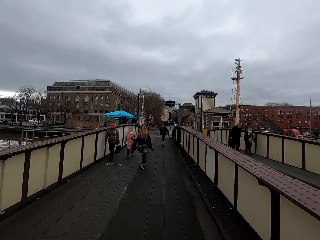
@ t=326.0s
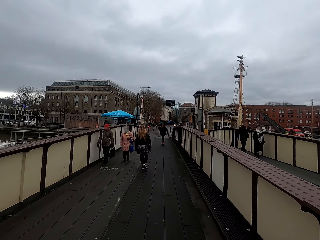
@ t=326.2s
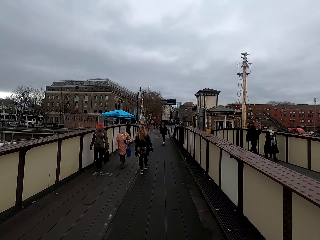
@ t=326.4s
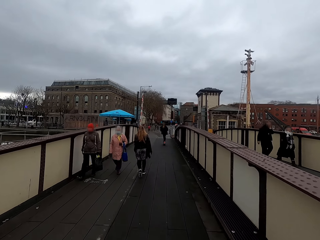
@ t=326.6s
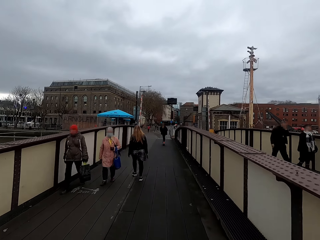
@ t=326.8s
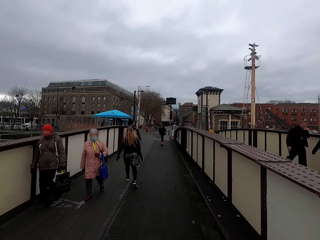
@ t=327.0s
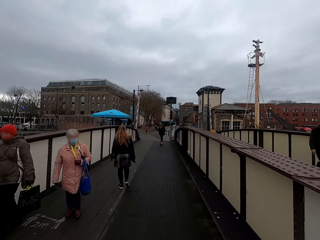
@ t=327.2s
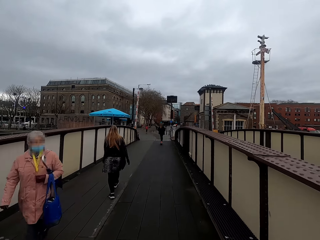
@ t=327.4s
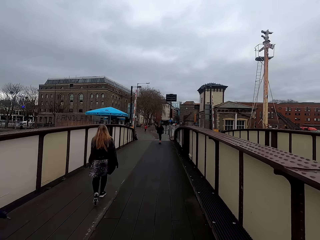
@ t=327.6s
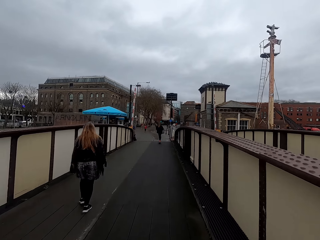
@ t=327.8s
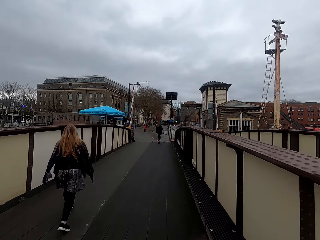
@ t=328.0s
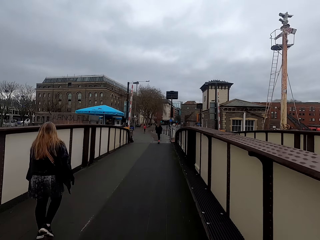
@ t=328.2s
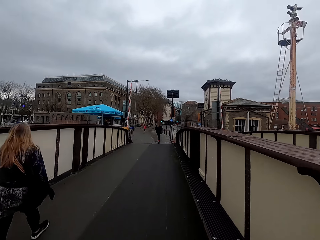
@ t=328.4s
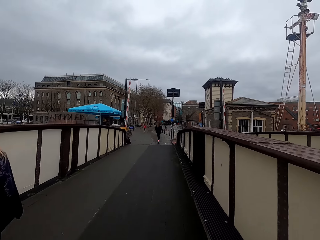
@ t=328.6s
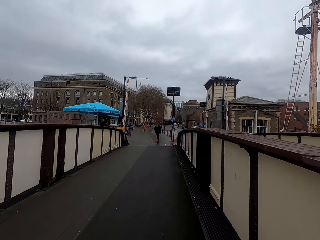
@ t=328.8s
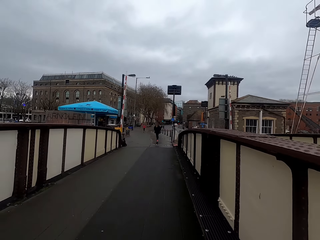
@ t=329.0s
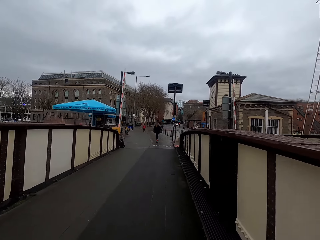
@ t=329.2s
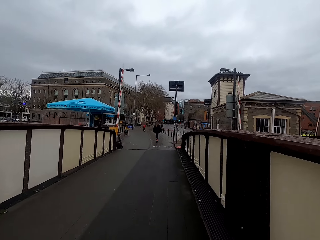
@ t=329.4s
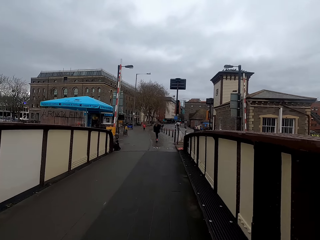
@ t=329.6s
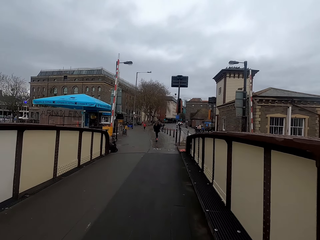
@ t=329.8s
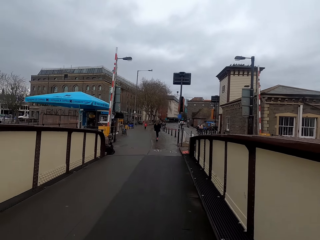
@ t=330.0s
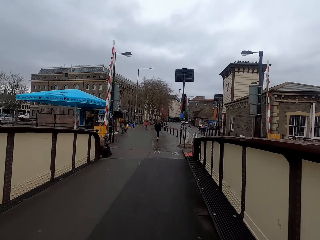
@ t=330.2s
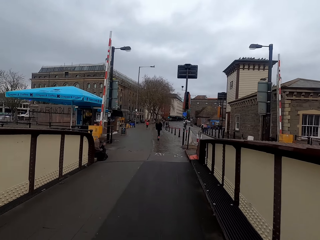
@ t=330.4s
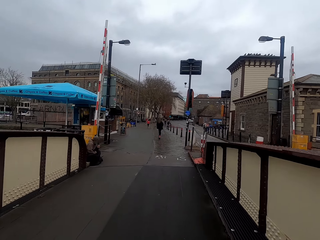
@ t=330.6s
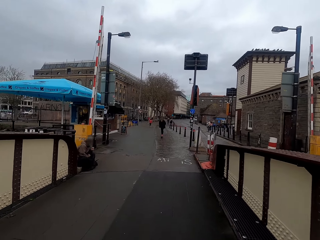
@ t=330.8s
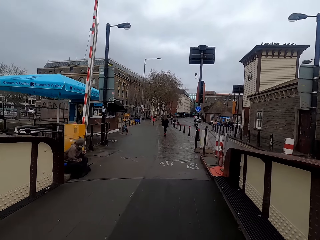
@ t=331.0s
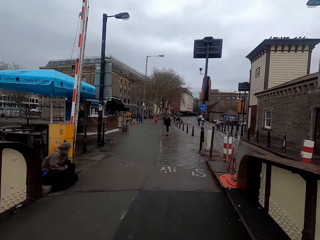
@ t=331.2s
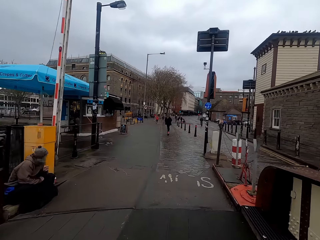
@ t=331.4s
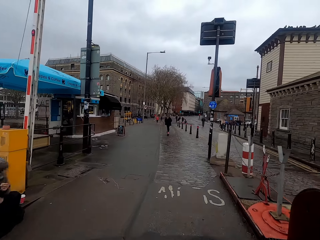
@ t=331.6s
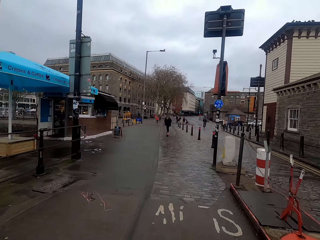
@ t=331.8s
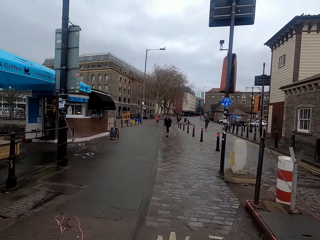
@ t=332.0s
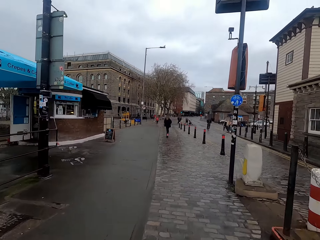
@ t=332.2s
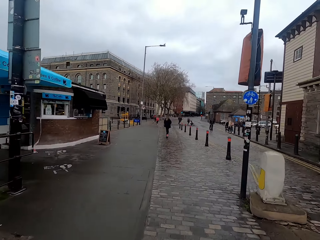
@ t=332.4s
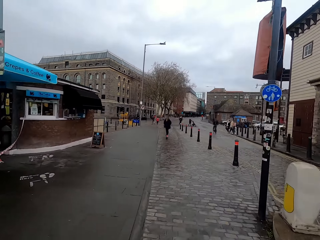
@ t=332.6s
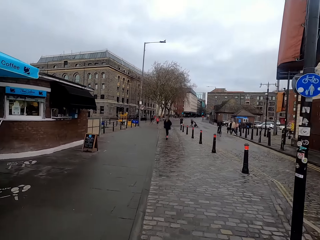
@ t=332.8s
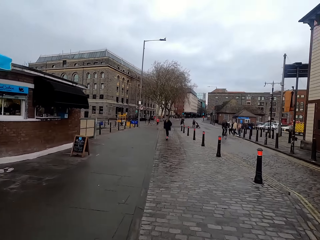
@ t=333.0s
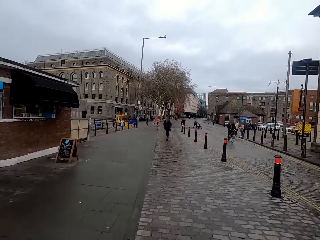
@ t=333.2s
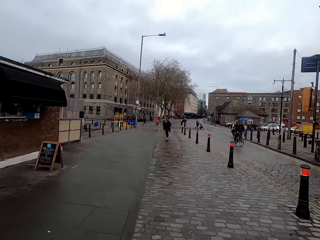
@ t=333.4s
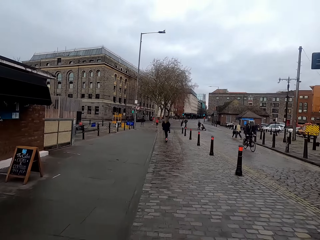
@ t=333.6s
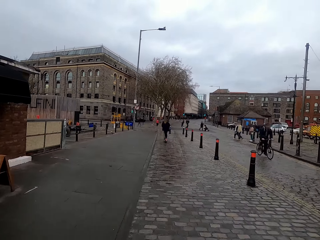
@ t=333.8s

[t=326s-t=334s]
The camera wearer cycles past a man along the road. They cycle past a woman along the road. They cycle past another woman along the road.

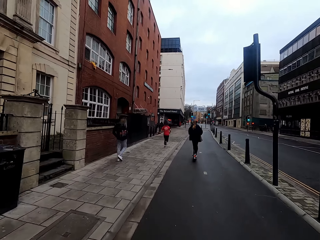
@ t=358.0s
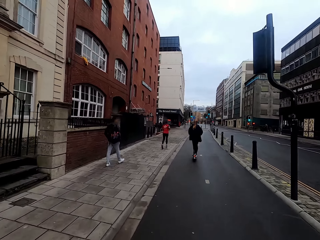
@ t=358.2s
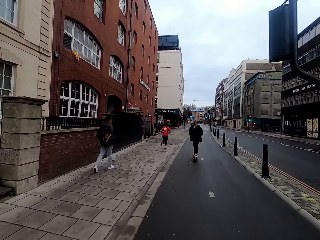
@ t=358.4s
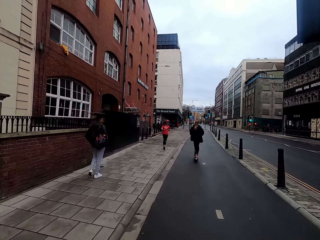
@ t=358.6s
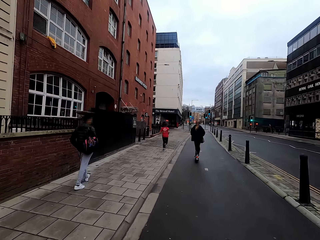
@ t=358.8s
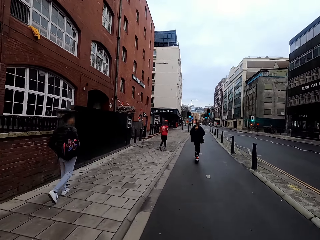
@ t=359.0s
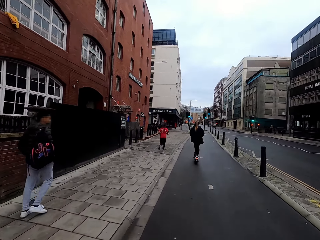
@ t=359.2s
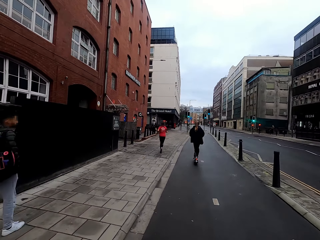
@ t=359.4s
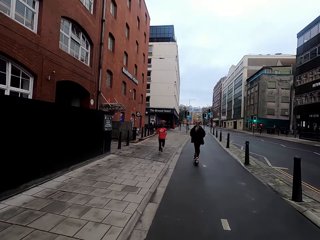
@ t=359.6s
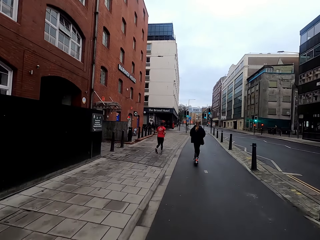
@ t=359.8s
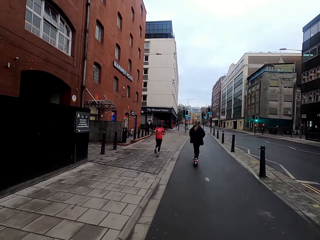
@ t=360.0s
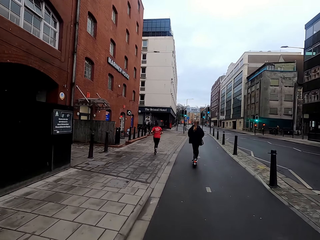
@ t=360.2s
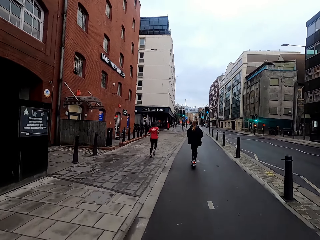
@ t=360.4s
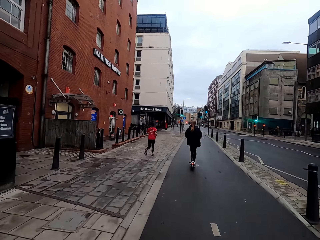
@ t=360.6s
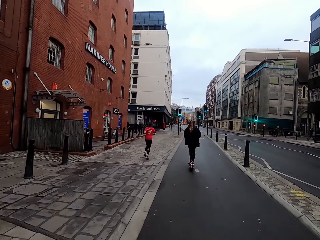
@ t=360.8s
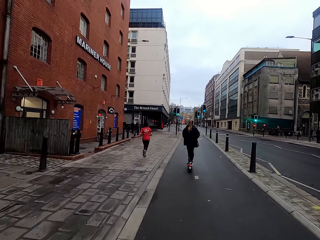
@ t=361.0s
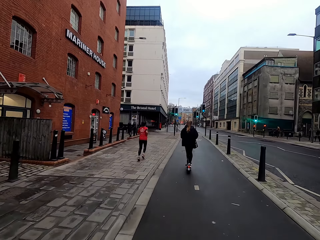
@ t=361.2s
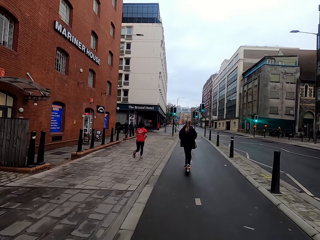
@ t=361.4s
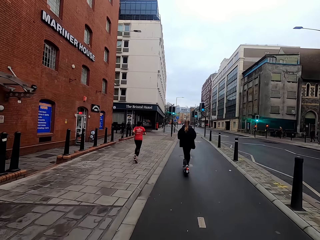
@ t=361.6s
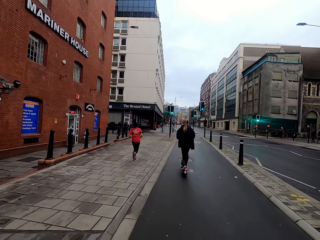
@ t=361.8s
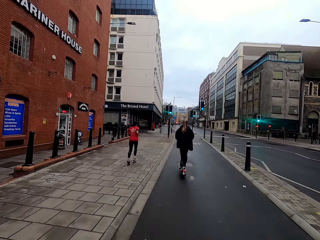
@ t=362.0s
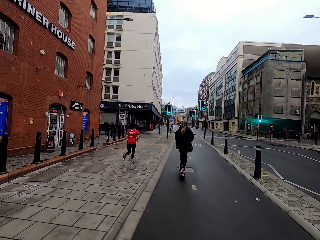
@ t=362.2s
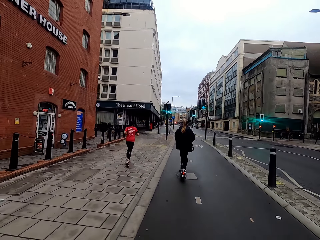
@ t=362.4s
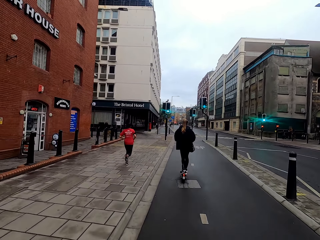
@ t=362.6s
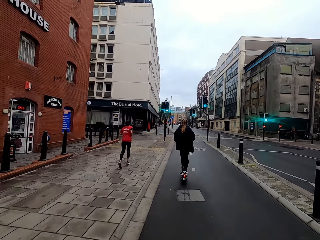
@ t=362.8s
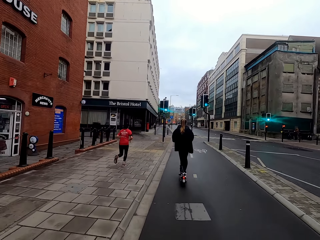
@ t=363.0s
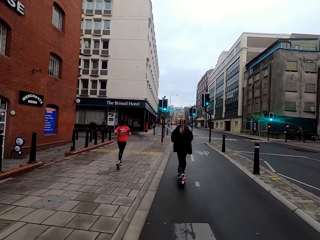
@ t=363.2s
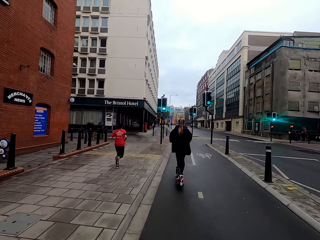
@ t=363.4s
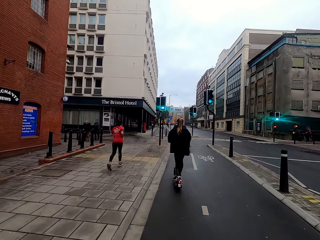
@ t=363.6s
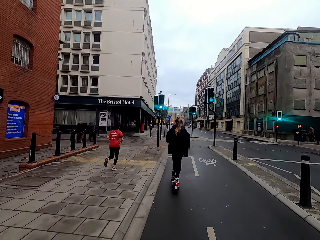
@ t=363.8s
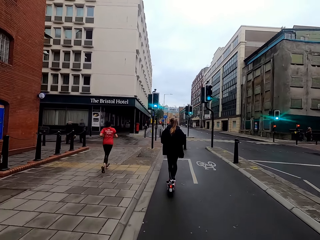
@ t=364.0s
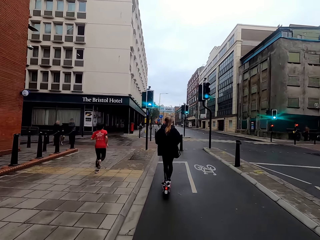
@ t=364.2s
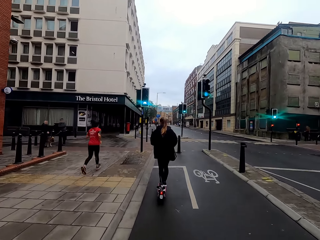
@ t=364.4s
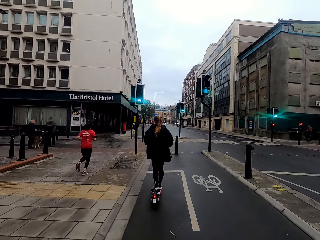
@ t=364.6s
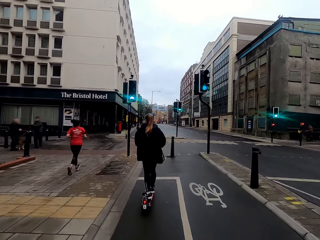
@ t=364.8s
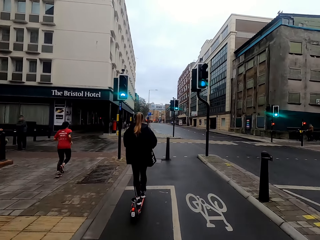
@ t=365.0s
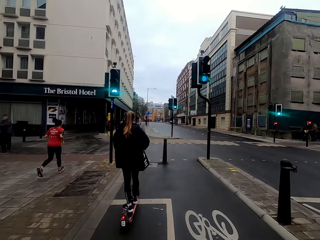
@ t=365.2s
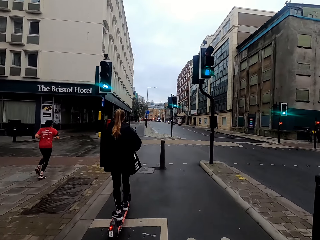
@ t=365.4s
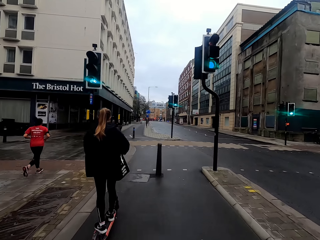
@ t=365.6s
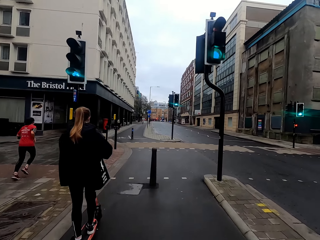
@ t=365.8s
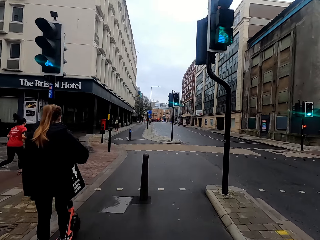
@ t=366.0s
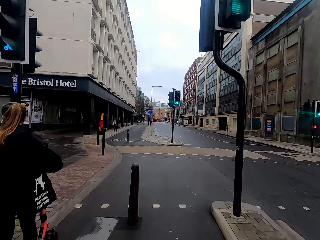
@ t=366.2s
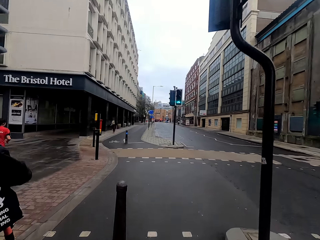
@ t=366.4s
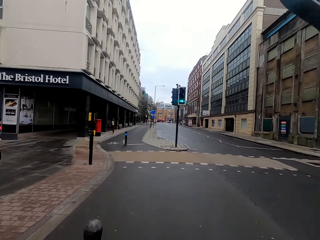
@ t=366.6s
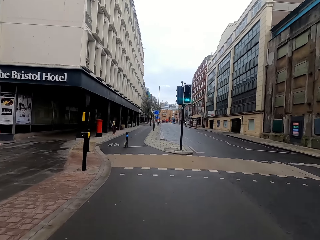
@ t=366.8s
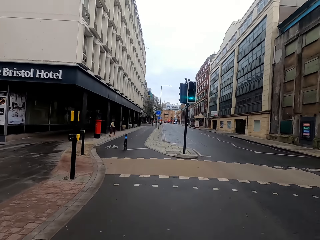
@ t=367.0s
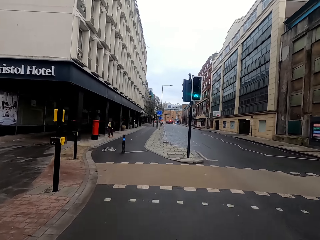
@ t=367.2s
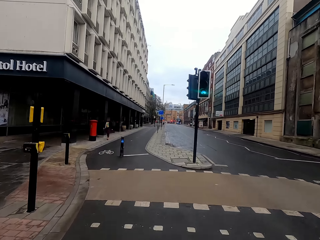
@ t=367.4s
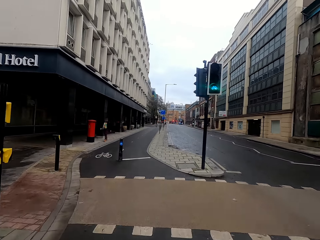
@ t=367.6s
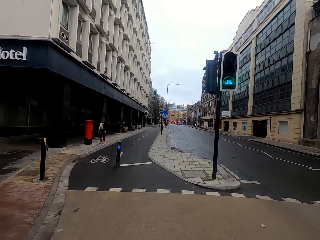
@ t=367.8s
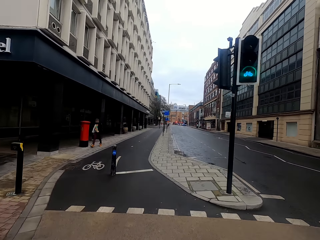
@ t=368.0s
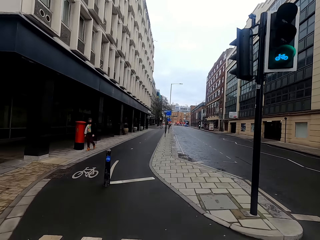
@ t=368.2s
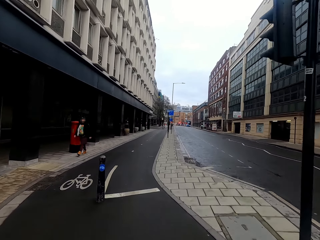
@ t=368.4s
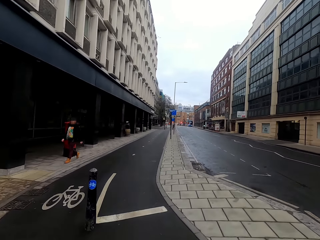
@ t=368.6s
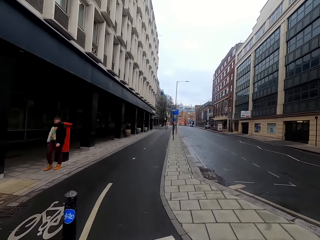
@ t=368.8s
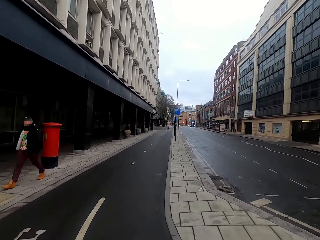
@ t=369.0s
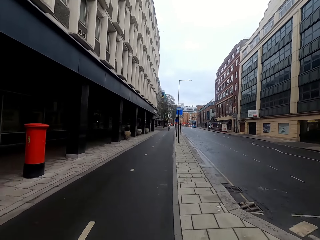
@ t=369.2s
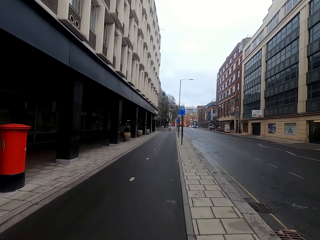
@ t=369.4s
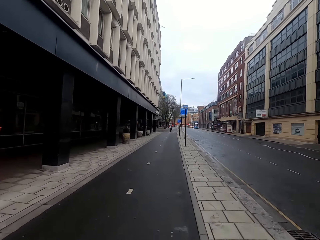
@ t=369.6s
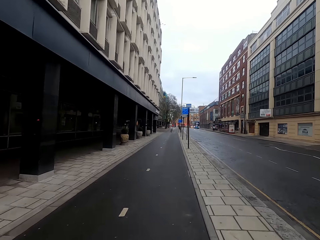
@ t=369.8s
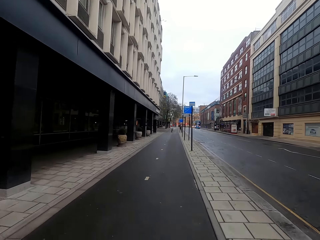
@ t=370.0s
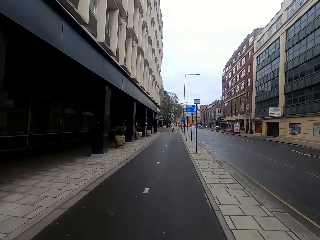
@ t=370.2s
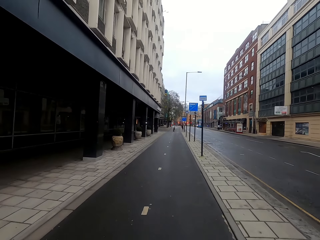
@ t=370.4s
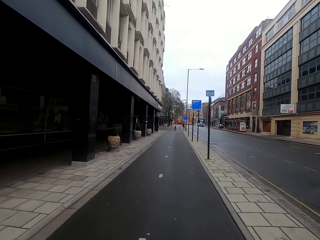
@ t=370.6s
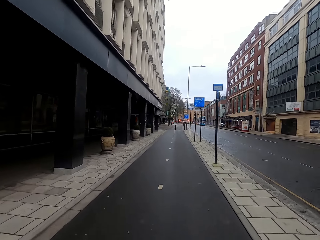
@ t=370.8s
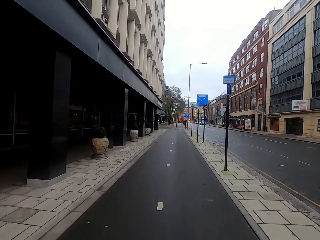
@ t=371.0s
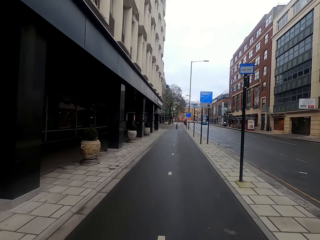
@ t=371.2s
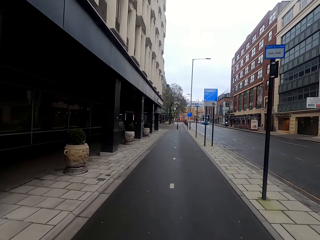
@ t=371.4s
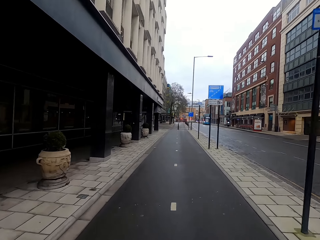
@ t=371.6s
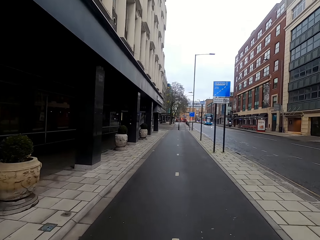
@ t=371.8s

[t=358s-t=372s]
The camera wearer cycles past a man along the road. They cycle past a woman on a skateboard along the road.
